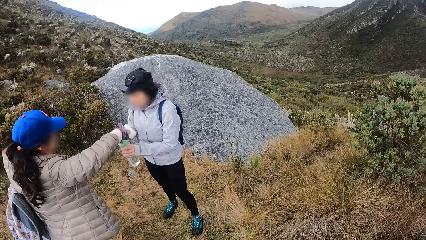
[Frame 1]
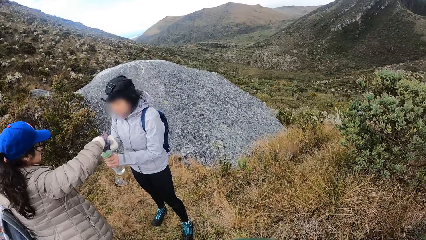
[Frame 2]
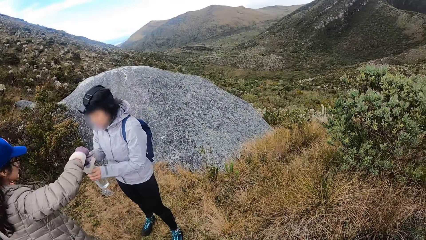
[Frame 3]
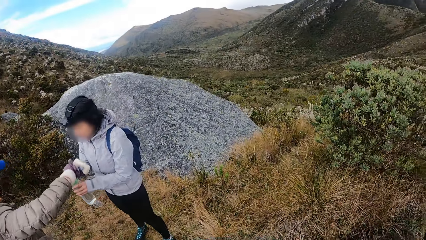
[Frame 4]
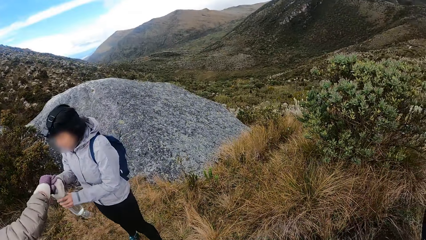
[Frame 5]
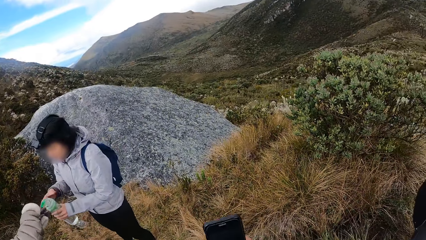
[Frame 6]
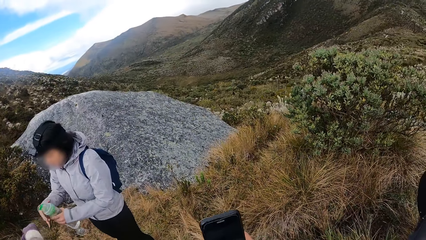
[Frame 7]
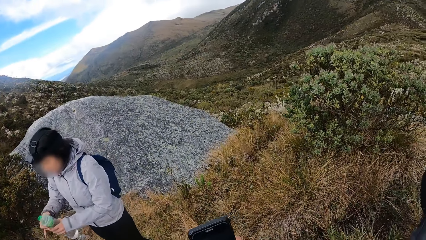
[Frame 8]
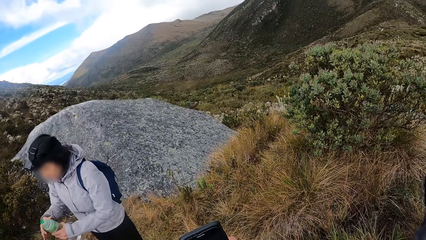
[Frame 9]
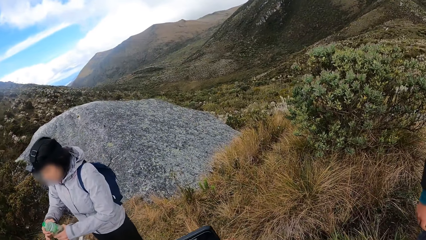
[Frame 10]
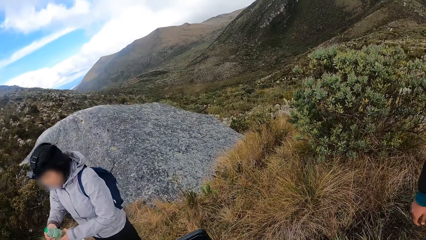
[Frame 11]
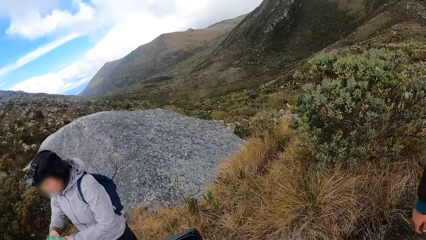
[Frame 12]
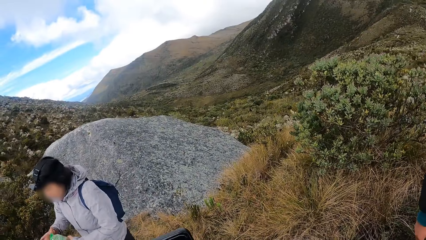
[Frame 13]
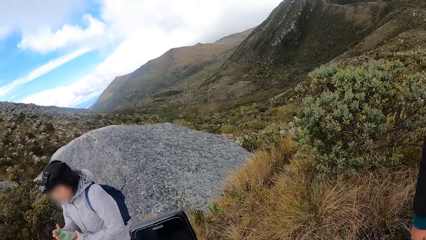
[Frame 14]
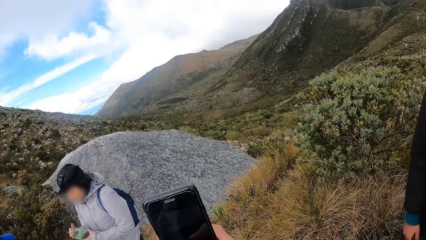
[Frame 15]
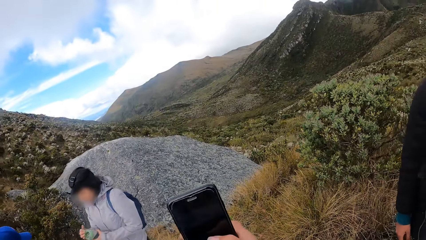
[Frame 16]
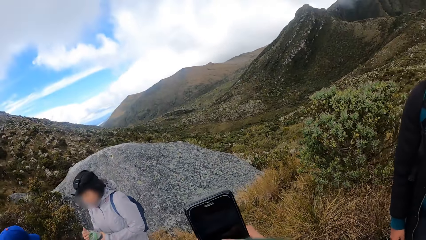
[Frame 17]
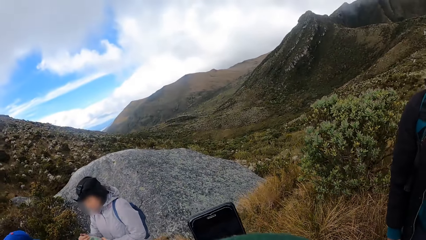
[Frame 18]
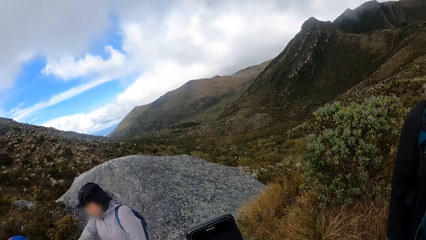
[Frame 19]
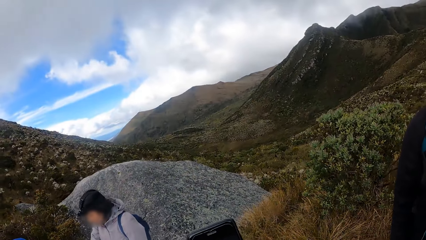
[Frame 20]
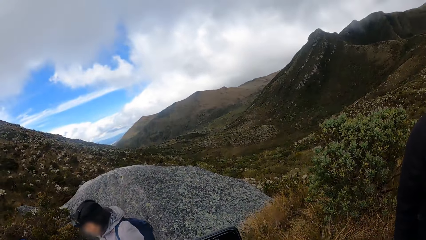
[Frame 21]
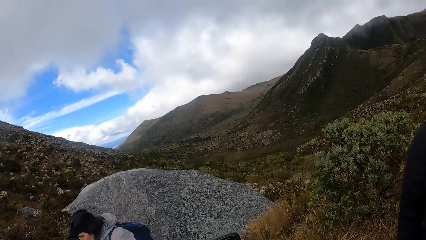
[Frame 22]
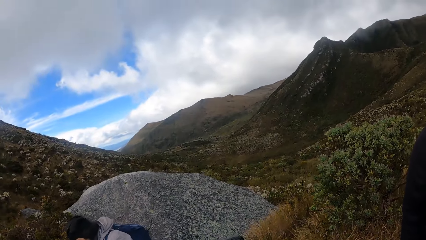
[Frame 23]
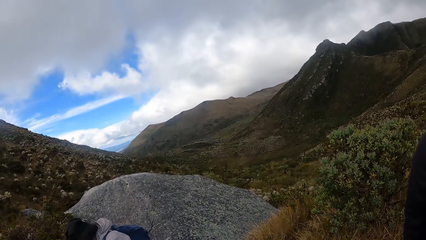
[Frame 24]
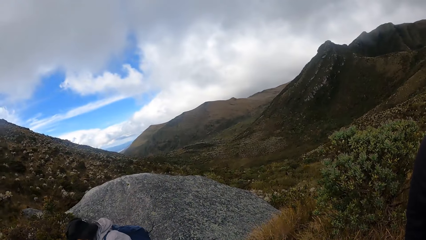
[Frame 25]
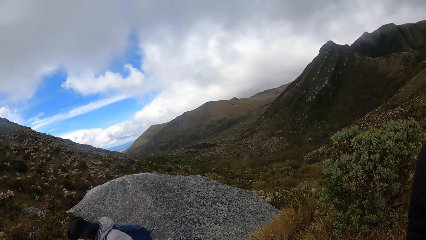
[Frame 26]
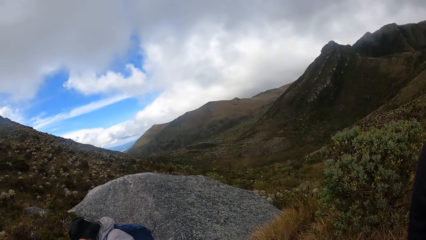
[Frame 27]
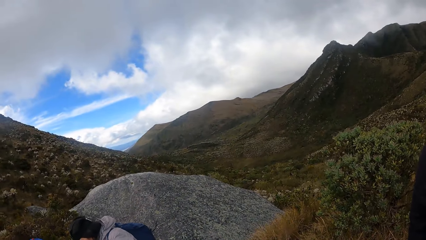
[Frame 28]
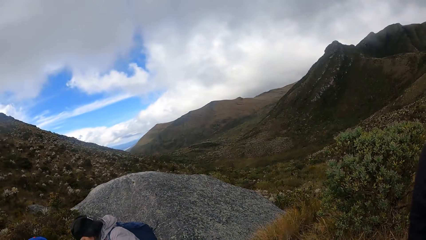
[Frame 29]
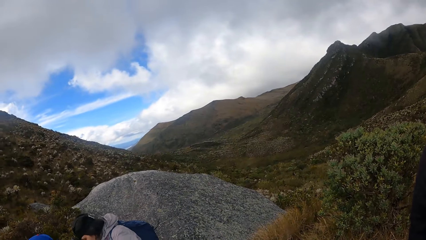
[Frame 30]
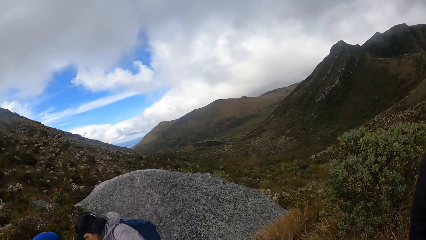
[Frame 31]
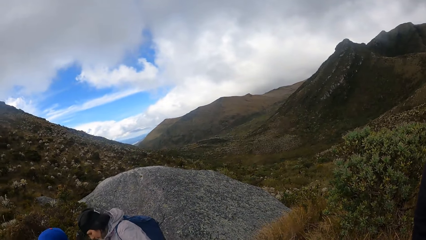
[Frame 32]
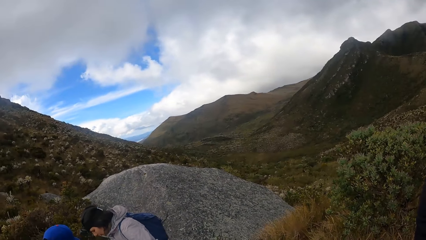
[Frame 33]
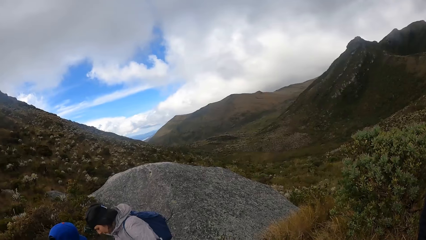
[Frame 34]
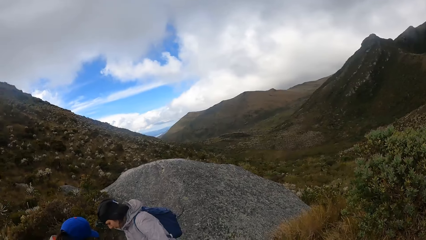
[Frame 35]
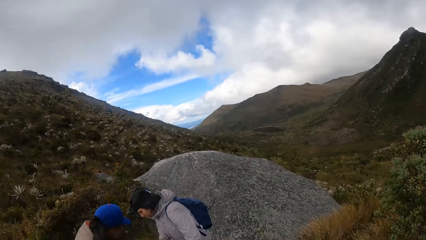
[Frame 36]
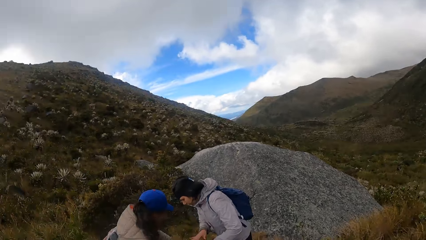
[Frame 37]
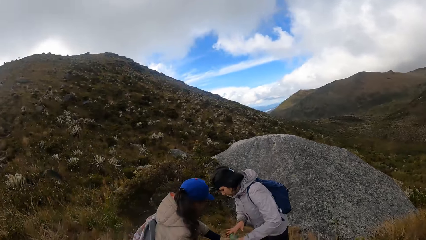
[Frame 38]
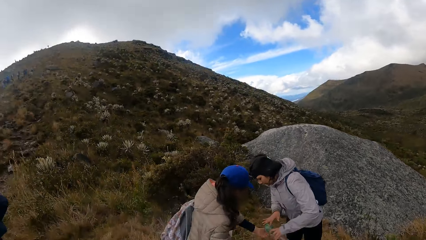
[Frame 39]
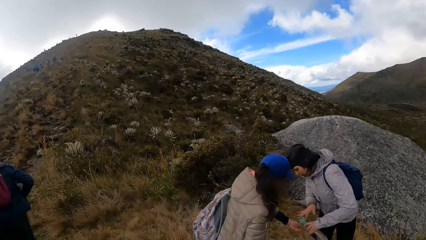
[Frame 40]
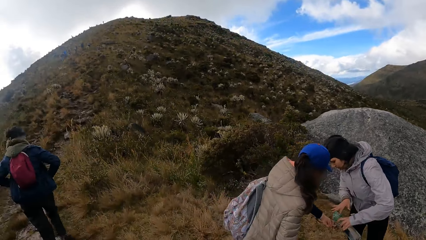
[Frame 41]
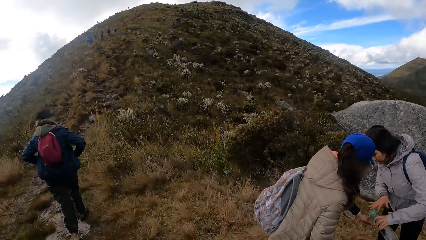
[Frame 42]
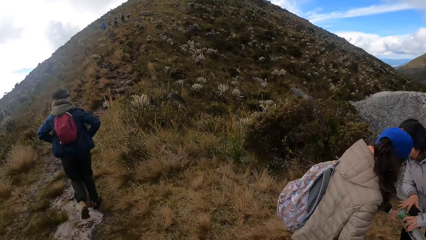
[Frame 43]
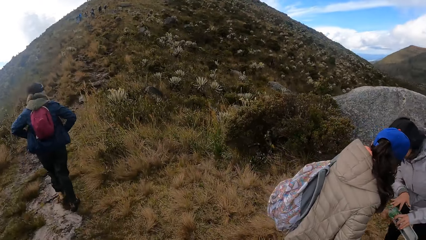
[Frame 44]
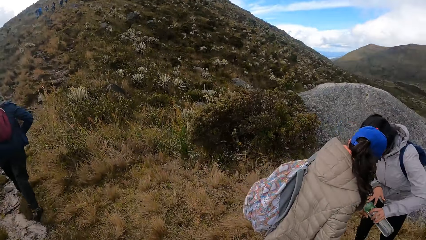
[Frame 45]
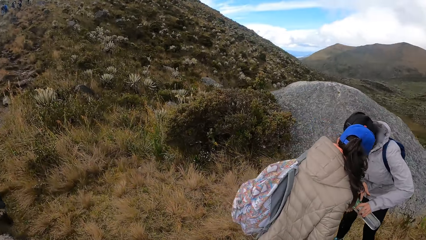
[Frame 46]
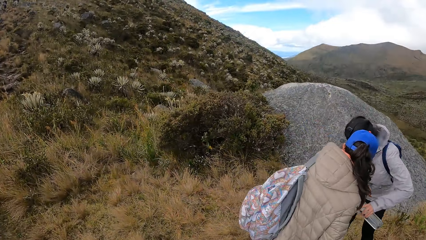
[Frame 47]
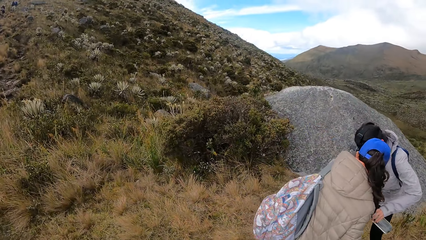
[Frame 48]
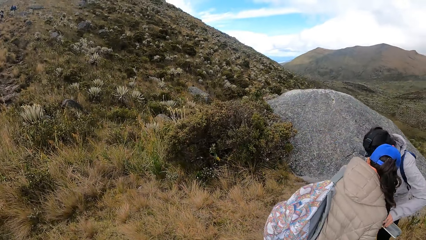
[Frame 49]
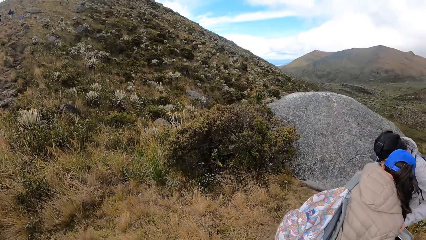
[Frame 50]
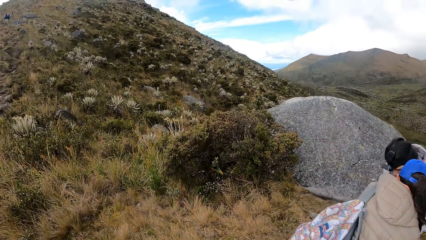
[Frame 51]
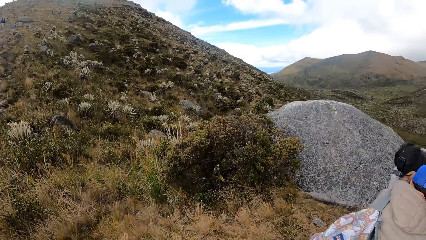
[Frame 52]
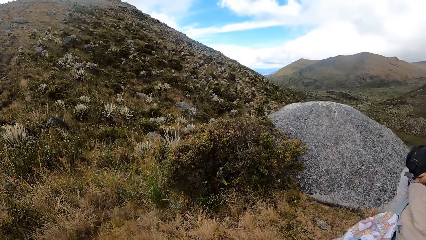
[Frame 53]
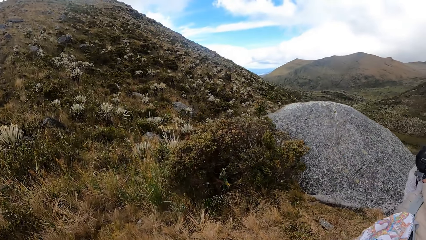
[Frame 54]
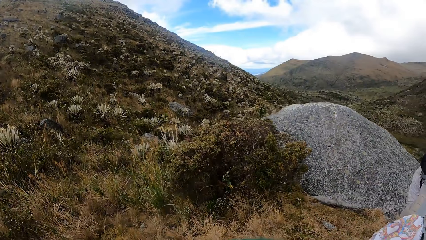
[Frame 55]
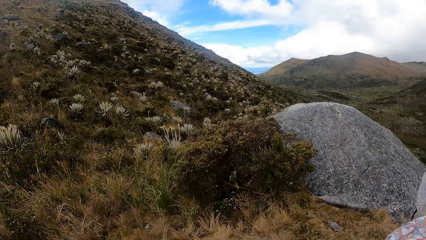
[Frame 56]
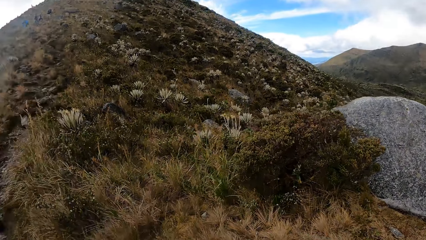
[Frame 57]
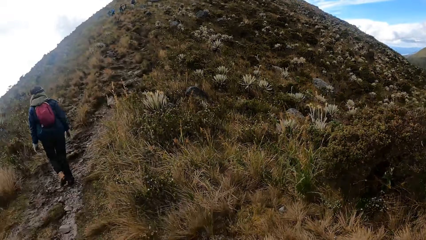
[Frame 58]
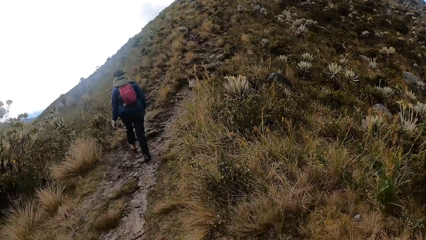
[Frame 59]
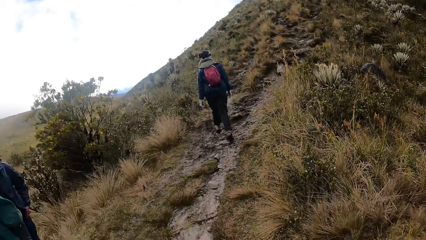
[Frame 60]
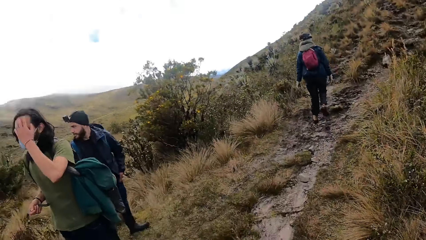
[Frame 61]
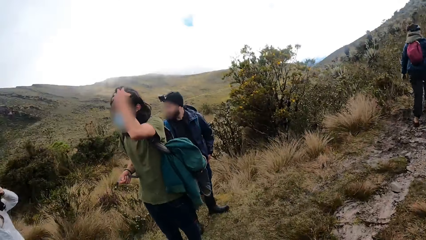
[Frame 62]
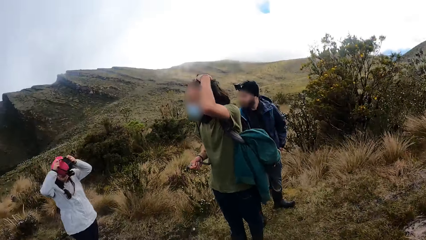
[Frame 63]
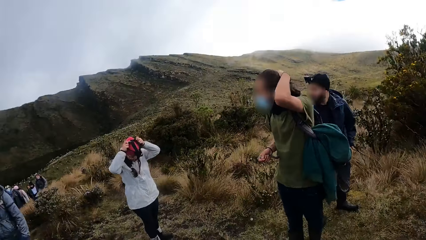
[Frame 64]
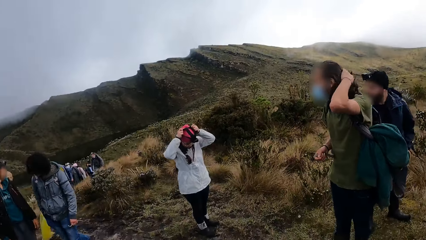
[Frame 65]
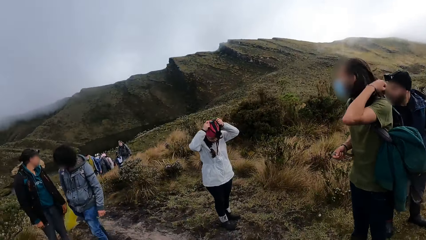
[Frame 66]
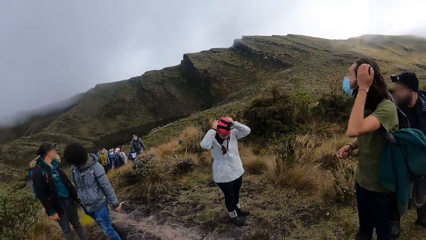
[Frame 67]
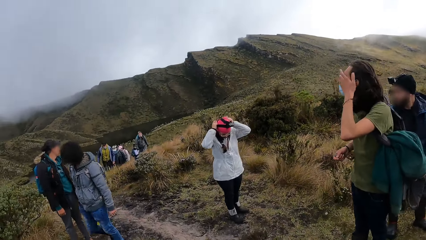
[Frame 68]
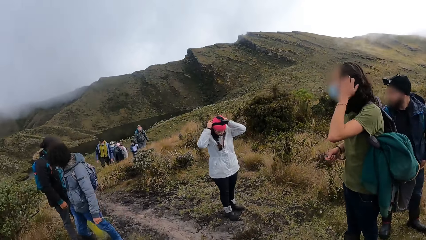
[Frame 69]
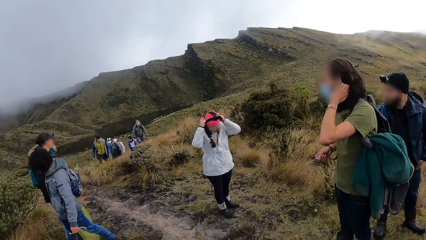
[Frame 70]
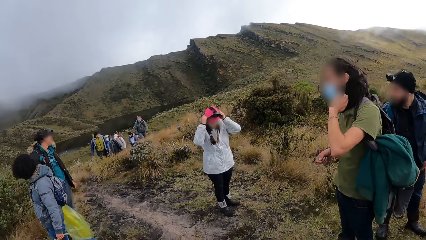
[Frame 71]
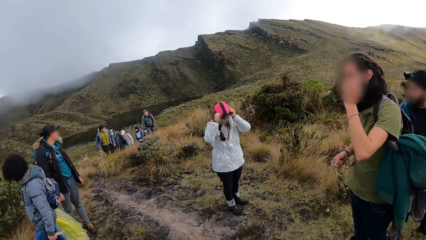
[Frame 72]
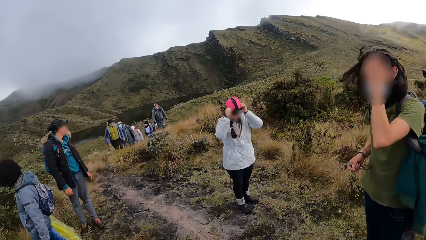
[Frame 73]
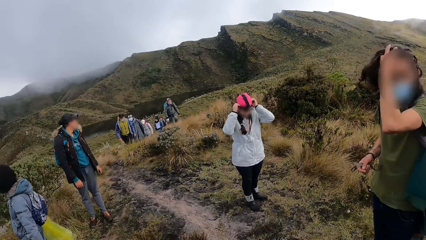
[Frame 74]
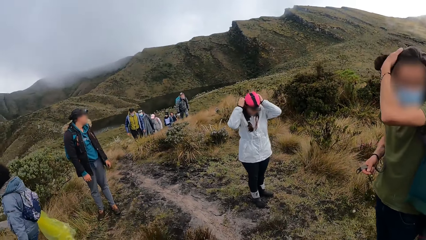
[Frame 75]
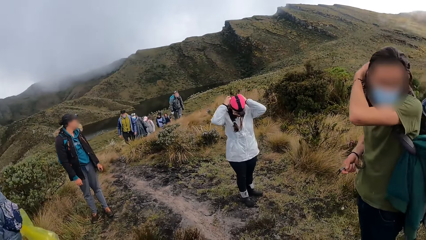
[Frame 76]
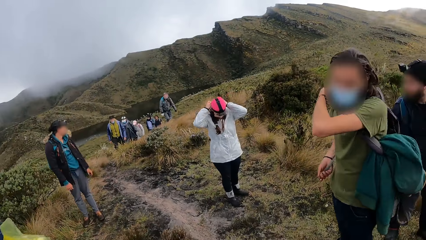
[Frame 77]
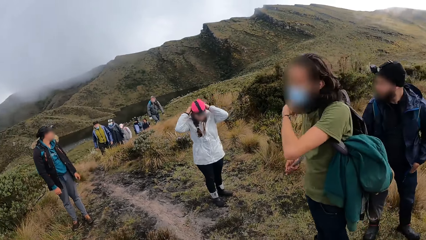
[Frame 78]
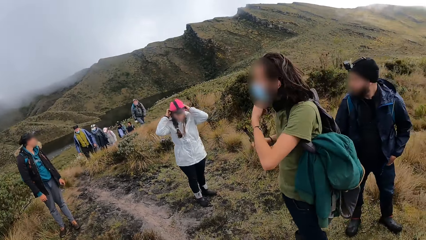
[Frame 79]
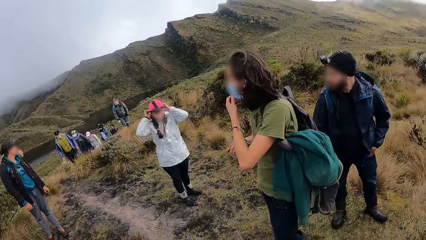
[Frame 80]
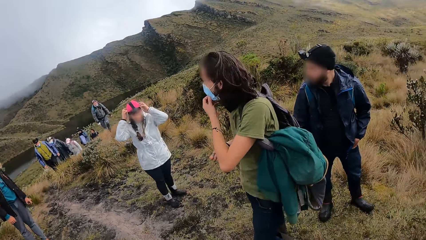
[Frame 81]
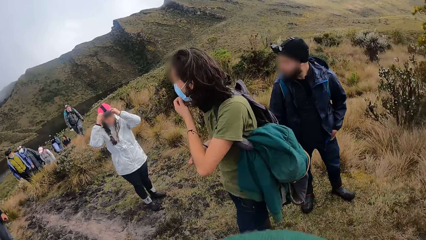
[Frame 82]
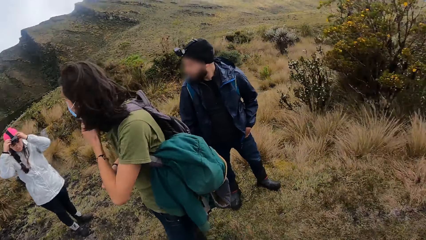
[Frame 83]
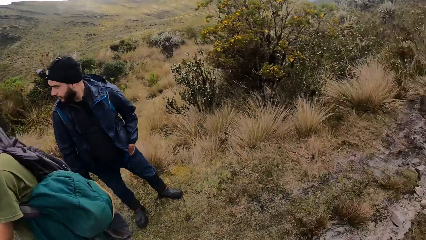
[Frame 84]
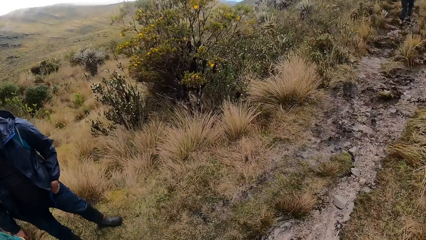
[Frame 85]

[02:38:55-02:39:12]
The camera wearer operates the phone in her right hand. They hold the phone with his right hand. They look around the hill. The man pulls back his hair with his left hand. The woman wears a camera on her head with her hands.
